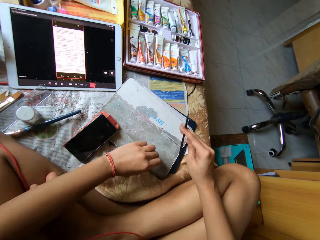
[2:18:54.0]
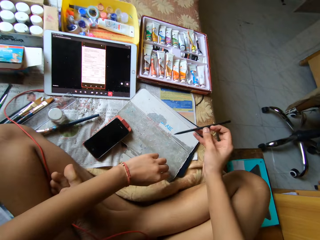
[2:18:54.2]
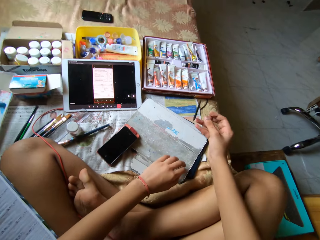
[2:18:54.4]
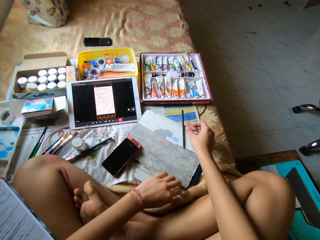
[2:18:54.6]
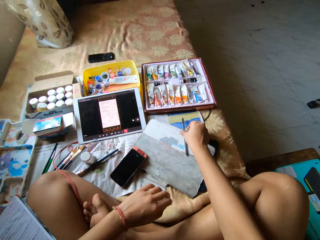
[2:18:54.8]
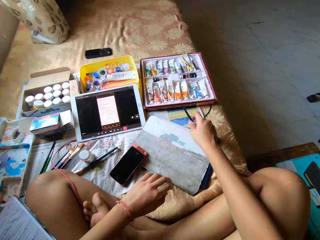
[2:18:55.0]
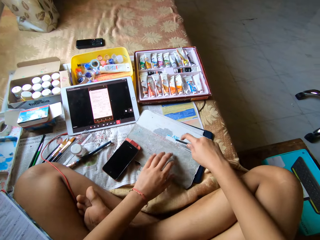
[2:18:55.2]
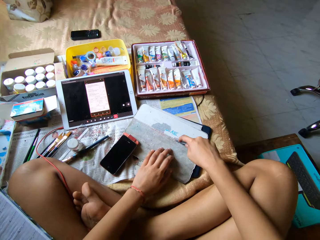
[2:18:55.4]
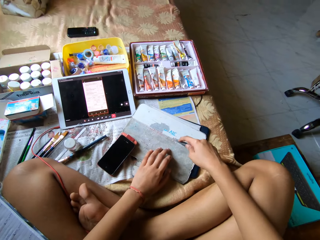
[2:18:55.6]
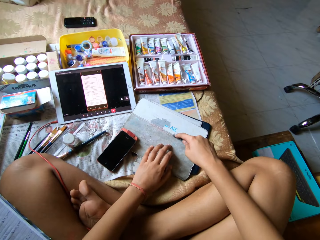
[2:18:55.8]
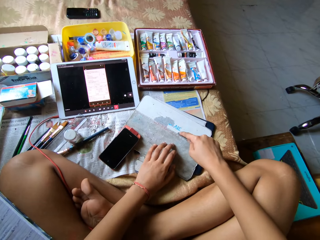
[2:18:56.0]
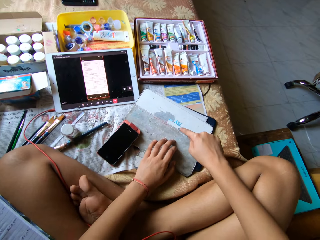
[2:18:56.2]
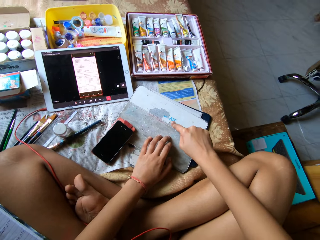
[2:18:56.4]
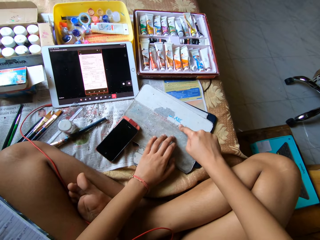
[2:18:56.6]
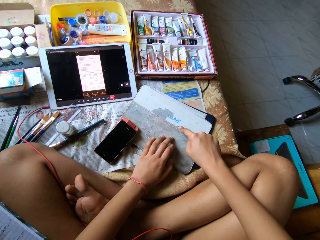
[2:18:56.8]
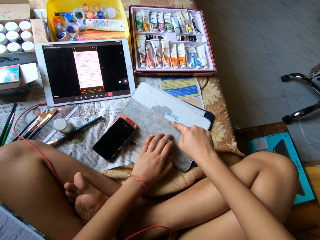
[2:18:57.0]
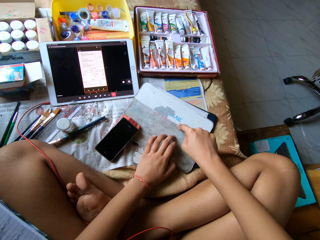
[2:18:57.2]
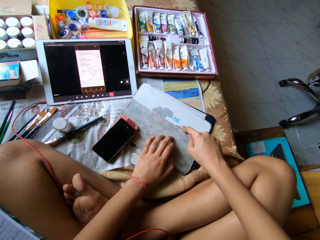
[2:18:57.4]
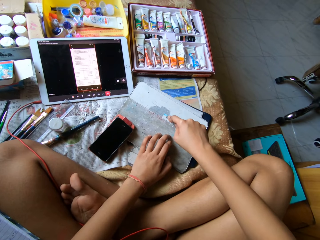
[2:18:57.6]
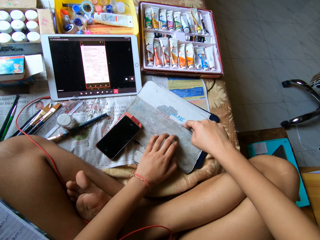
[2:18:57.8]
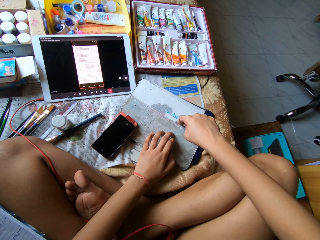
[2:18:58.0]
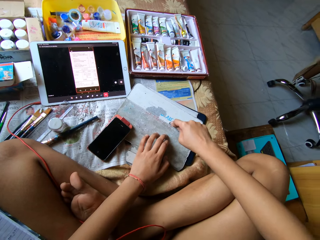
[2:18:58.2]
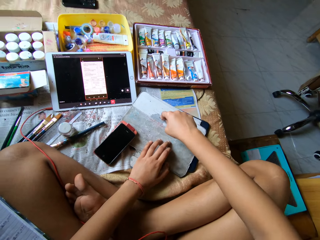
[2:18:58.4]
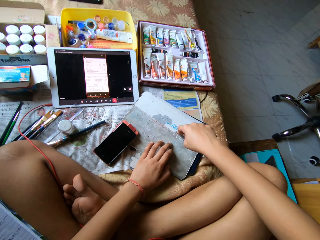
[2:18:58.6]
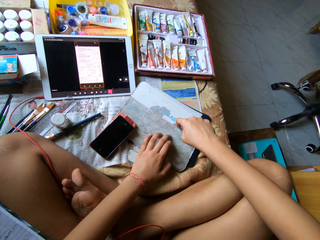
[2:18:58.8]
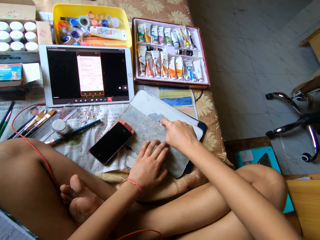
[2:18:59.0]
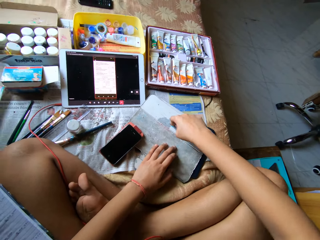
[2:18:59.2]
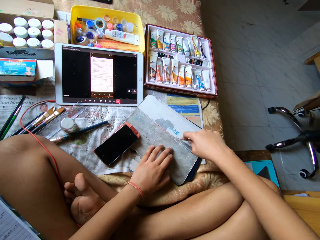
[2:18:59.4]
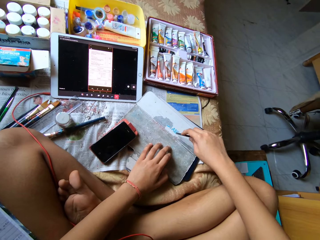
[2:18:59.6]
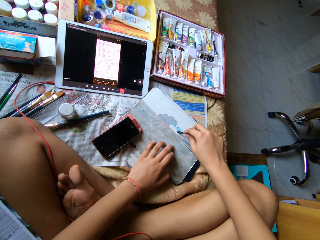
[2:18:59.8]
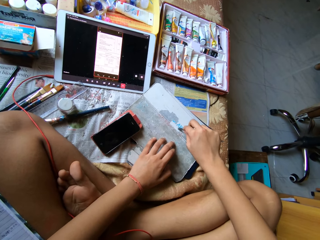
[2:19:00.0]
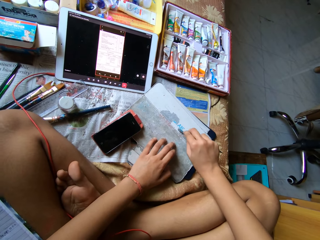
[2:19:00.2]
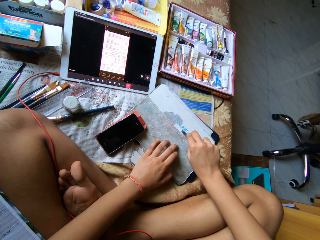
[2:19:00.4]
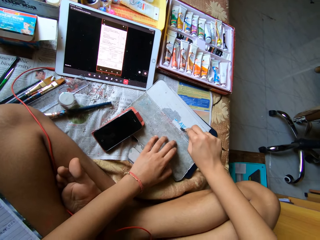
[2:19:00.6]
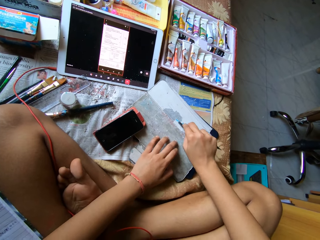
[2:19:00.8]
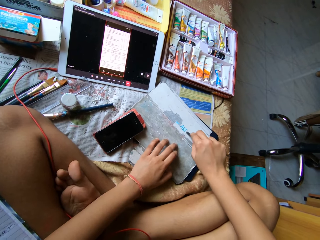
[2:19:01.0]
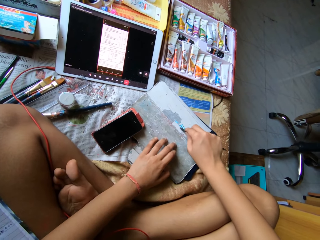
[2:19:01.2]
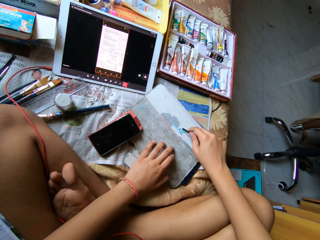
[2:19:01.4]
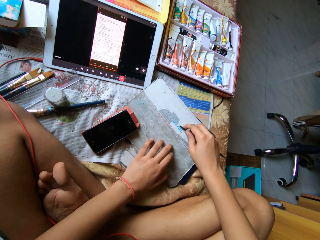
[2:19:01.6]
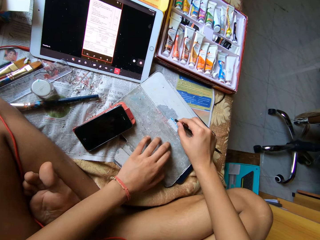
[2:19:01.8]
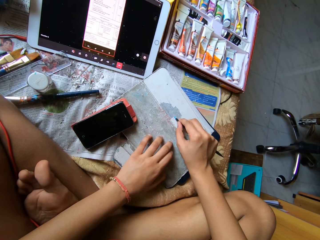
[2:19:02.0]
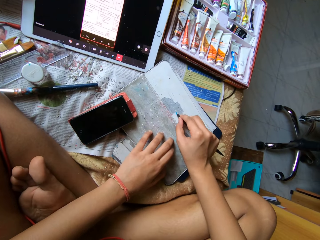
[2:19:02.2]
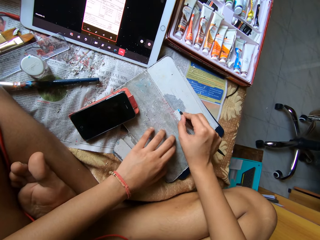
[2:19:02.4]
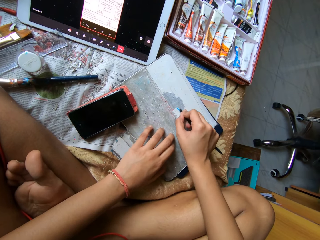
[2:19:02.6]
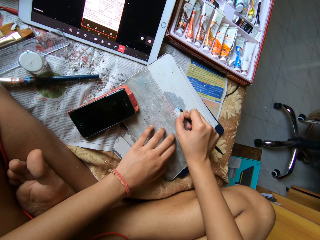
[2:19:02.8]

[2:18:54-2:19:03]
The camera wearer drops the pen in her right hand on the tablet cover on the bed. She picks up the pen from the tablet cover on the bed with her right hand. She peels off the sticker on the tablet cover on the bed with the pen in her right hand. She removes the cover with a scraper.

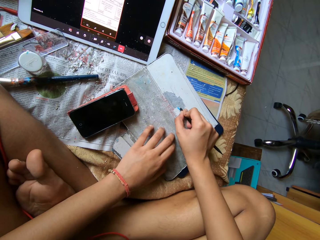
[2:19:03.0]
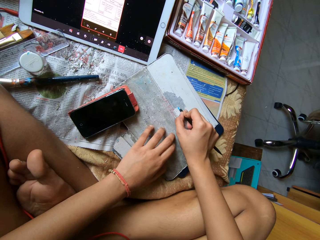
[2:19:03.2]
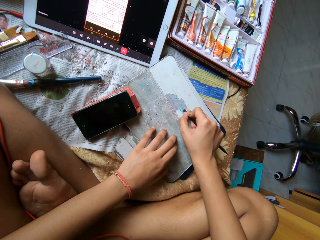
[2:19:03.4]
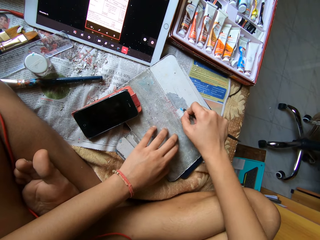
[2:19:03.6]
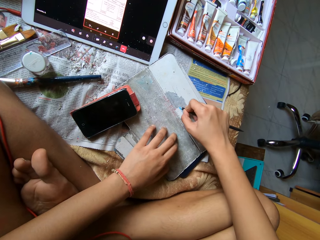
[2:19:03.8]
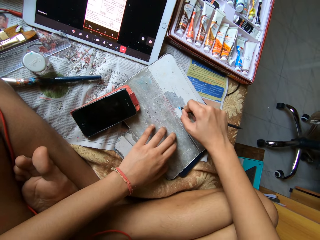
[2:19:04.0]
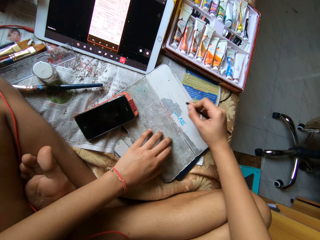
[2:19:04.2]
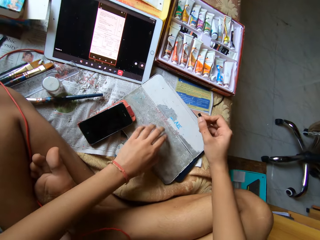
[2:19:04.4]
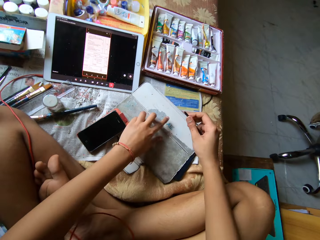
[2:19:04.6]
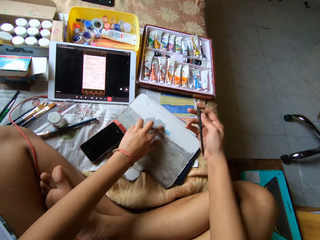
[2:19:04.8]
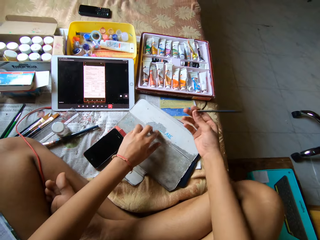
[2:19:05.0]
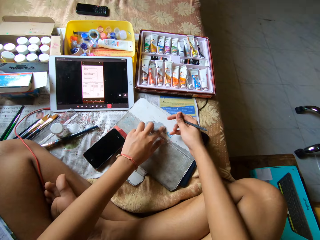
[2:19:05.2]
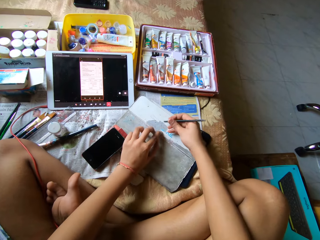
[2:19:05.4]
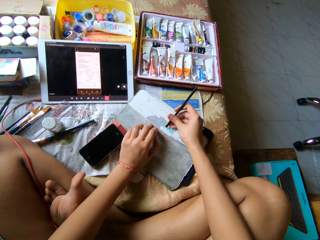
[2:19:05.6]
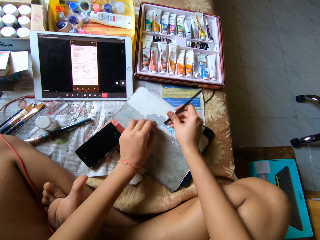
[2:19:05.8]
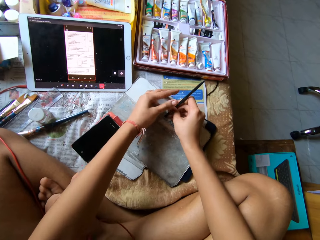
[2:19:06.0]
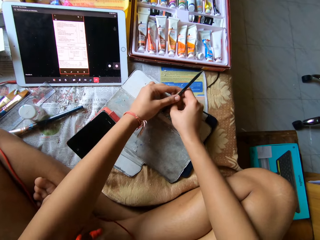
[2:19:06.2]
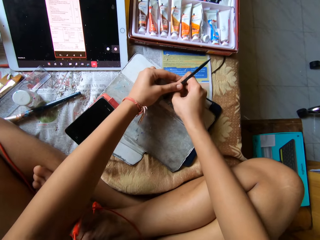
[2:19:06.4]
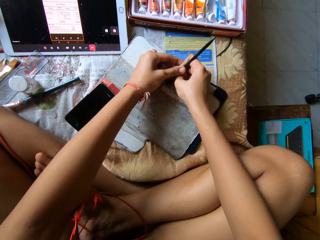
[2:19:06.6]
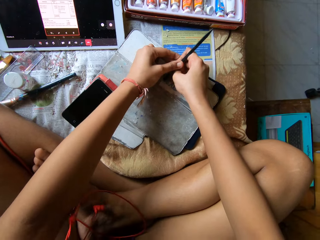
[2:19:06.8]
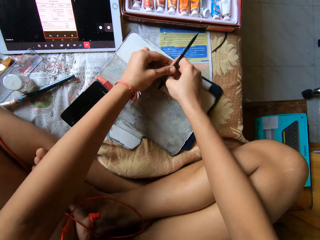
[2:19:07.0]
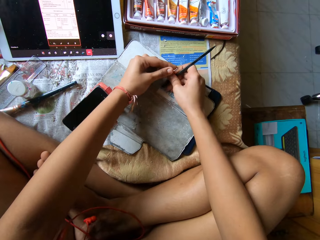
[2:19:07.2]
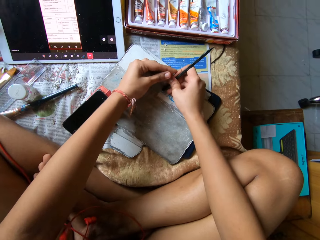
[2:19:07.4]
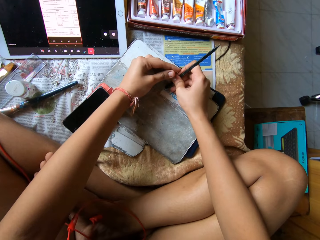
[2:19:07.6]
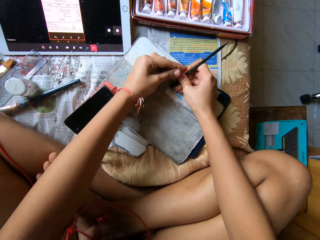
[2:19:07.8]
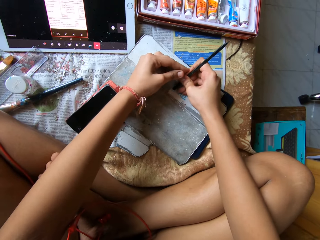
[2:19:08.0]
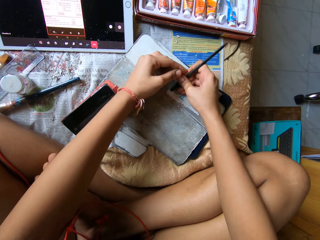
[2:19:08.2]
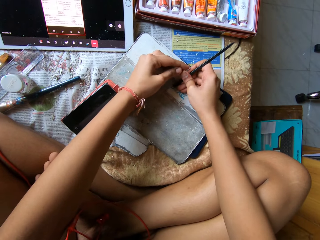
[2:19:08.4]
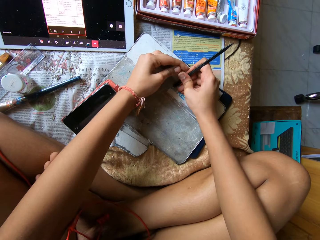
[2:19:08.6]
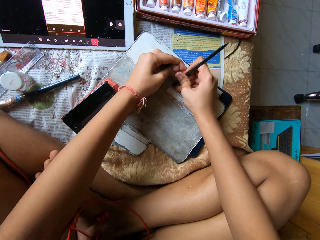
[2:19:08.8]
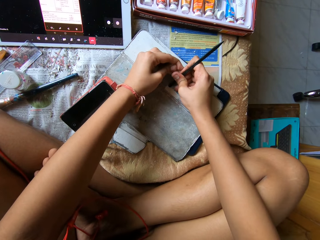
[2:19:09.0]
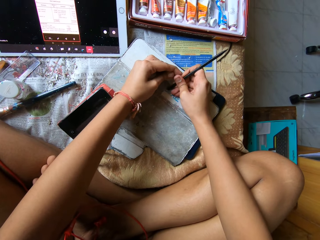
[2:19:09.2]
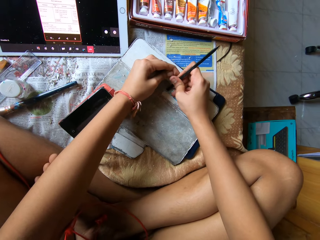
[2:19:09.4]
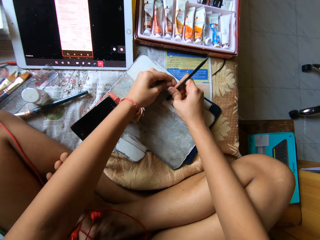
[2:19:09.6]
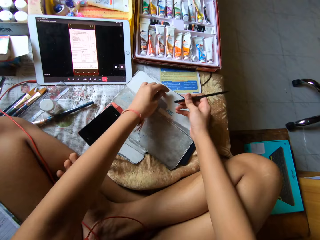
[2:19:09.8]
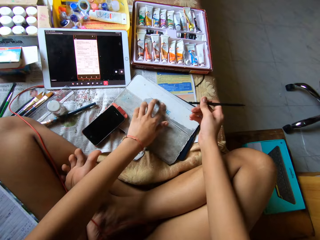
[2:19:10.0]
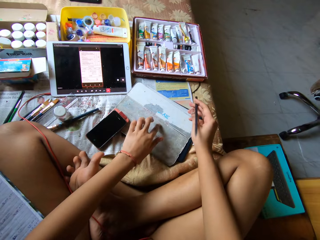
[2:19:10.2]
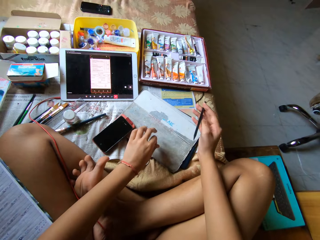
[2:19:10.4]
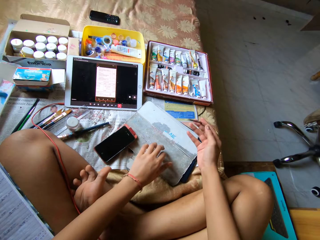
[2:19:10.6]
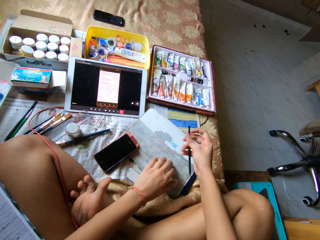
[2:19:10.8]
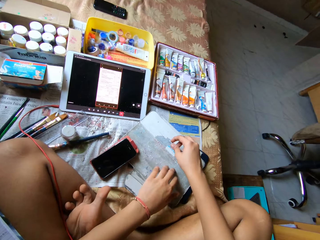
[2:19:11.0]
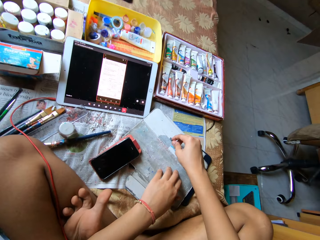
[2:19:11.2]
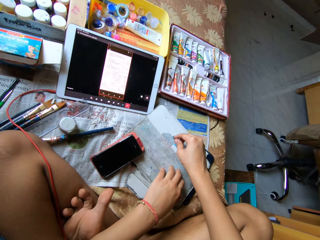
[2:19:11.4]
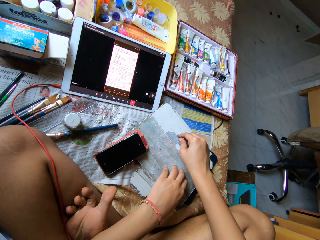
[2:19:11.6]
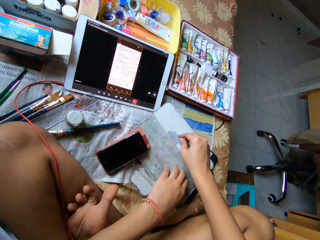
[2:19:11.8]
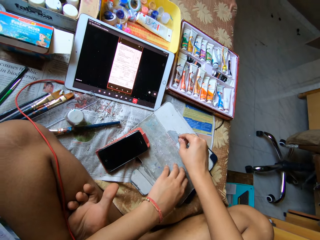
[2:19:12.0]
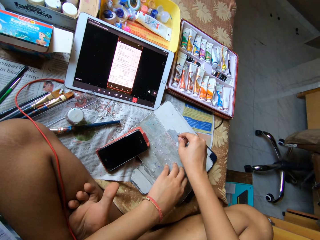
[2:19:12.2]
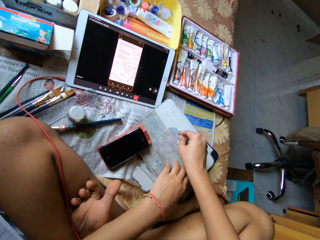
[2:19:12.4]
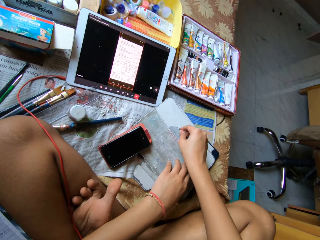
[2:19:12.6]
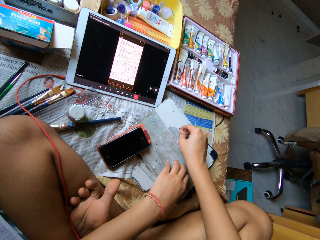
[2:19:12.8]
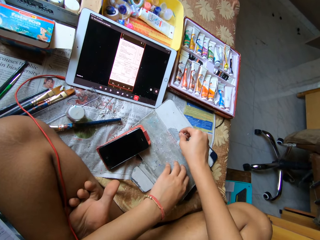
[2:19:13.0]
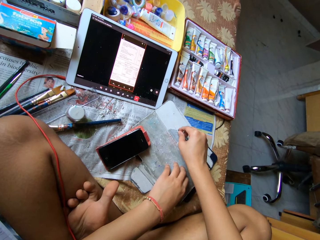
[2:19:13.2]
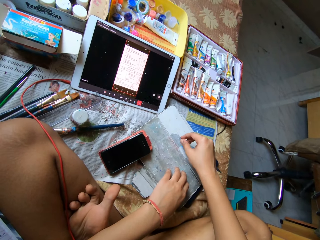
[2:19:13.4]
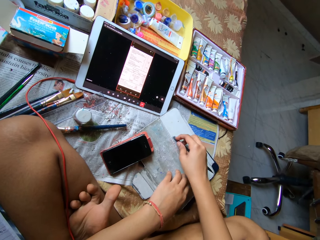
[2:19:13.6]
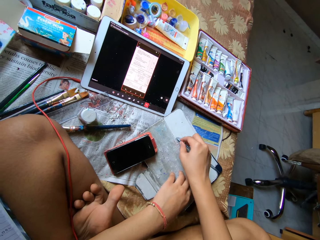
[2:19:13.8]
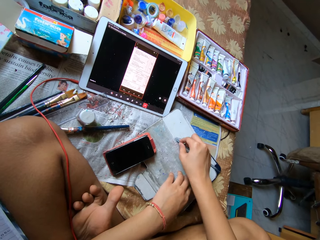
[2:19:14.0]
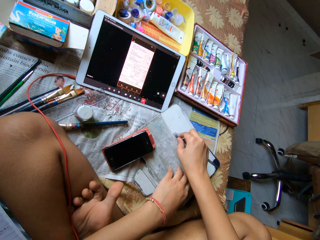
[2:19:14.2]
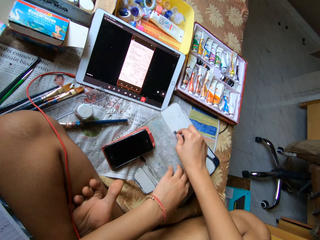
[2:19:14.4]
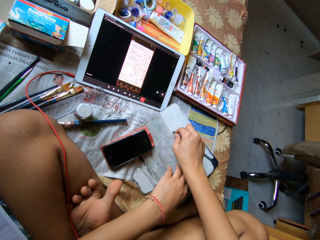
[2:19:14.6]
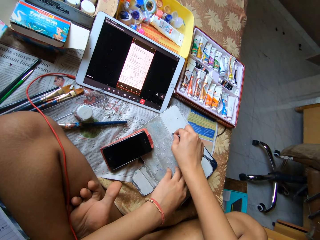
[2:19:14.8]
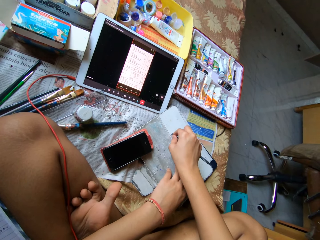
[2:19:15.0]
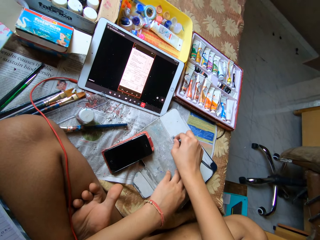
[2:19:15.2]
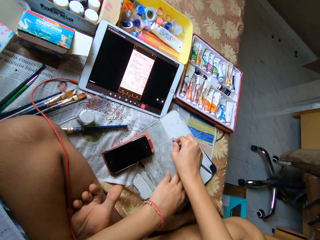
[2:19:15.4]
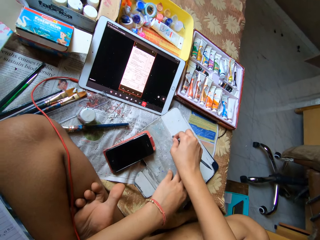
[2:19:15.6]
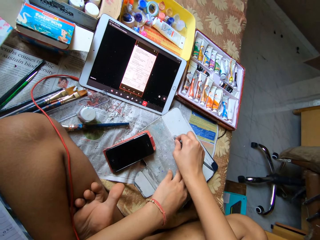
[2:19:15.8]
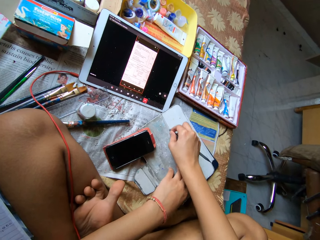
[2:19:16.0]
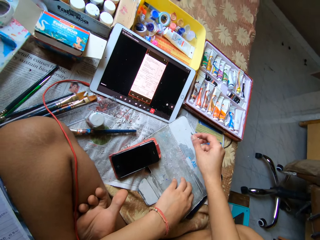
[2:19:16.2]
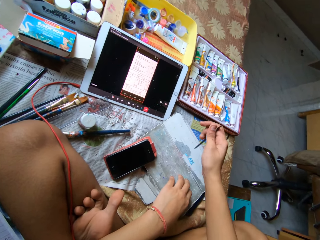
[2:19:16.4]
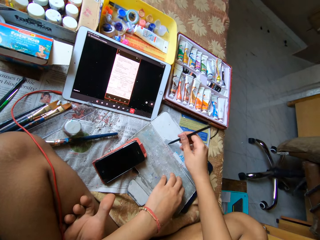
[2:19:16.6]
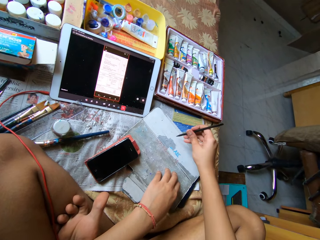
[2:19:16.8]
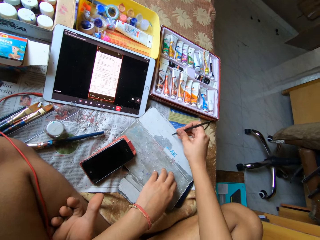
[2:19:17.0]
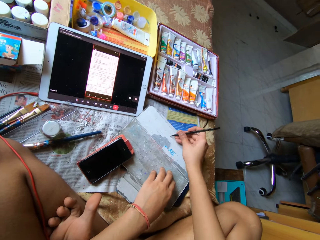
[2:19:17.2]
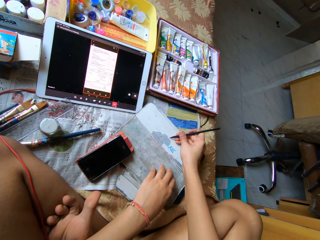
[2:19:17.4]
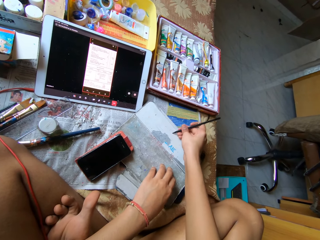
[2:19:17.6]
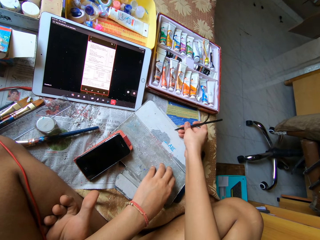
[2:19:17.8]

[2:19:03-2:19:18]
The camera wearer wipes the surface of the tablet cover with her left hand. She peels off the sticker on the tablet cover on the bed with the pen in her hands. She cleans the surface of the tablet cover with her left hand. She peels off the sticker on the tablet cover on the bed with her left hand.
